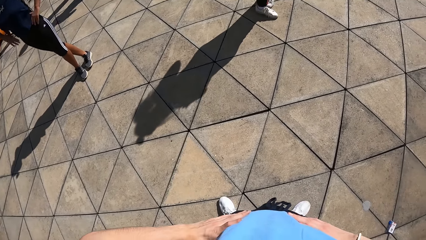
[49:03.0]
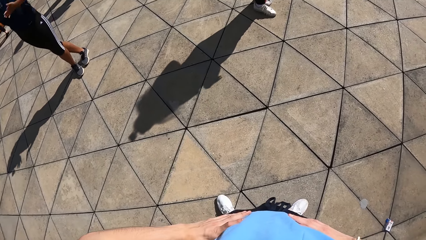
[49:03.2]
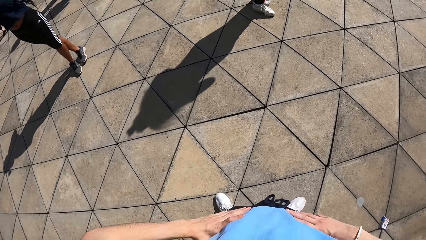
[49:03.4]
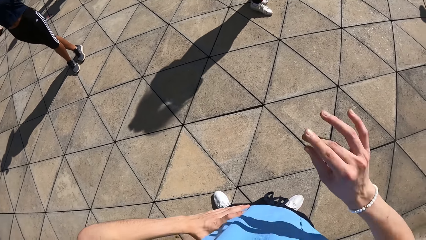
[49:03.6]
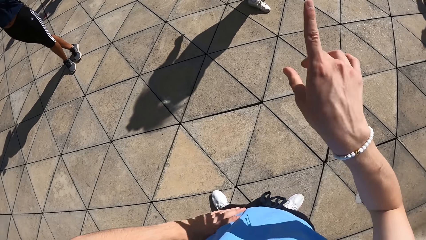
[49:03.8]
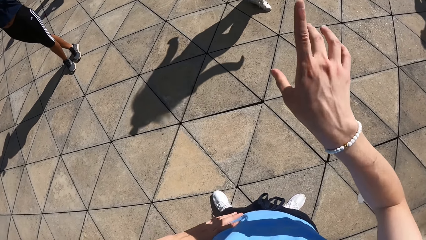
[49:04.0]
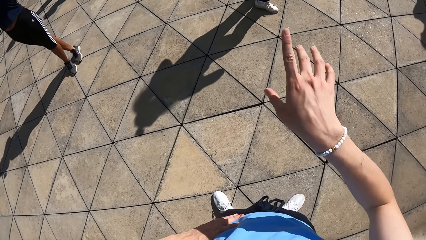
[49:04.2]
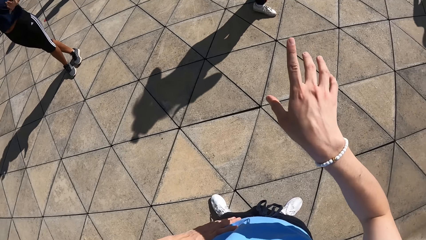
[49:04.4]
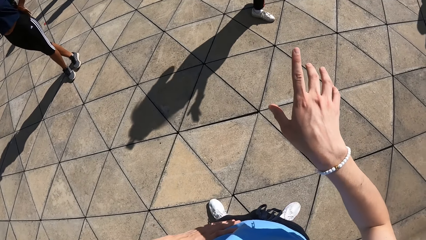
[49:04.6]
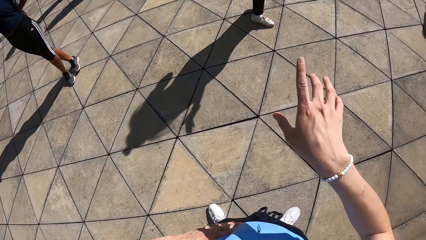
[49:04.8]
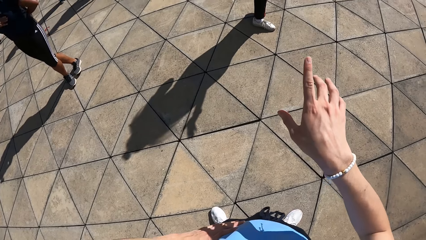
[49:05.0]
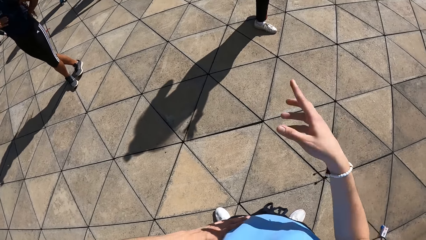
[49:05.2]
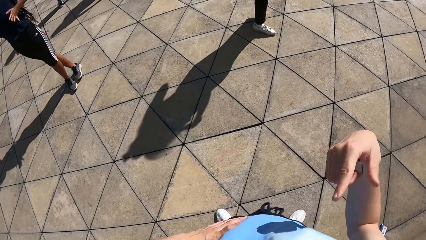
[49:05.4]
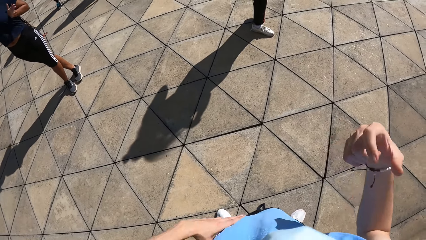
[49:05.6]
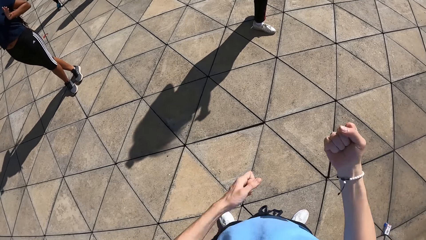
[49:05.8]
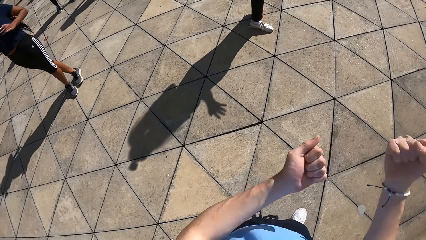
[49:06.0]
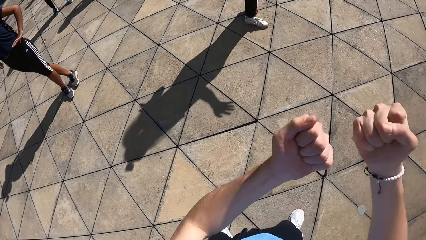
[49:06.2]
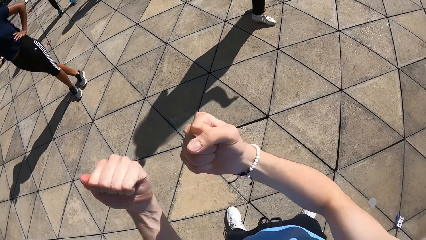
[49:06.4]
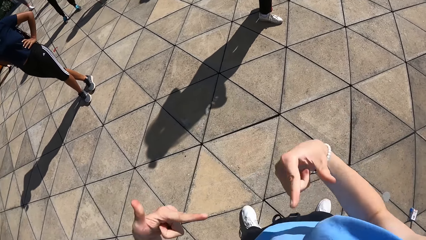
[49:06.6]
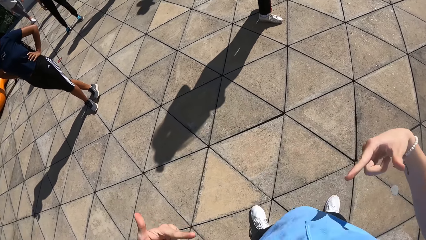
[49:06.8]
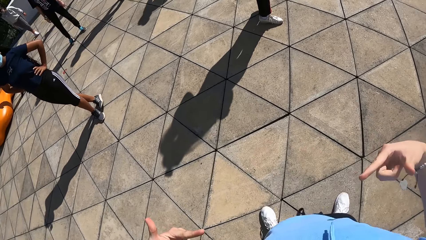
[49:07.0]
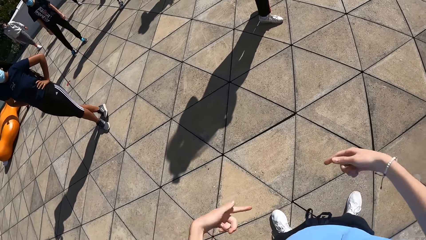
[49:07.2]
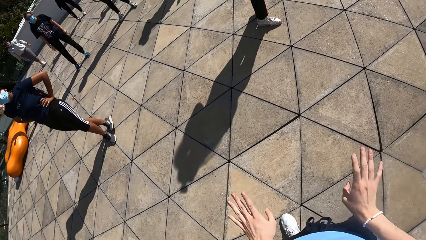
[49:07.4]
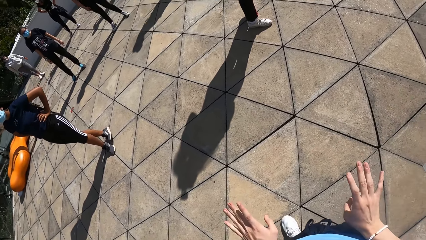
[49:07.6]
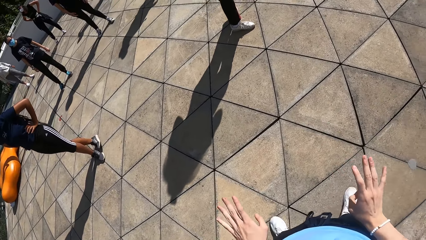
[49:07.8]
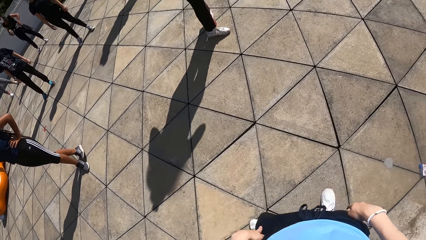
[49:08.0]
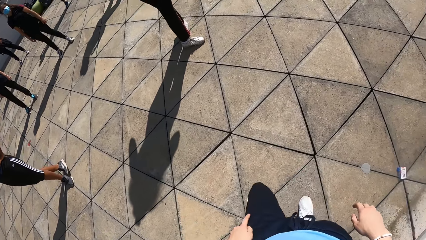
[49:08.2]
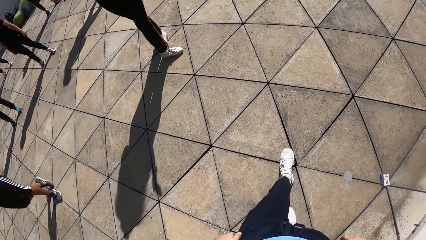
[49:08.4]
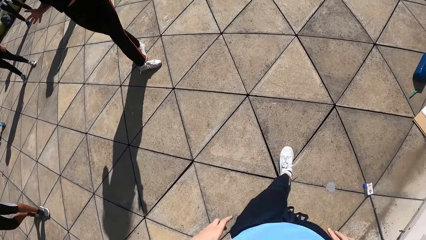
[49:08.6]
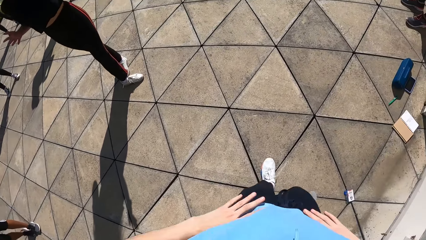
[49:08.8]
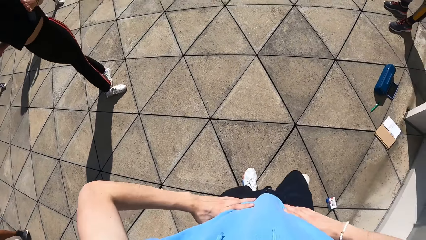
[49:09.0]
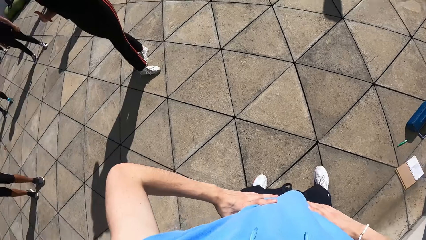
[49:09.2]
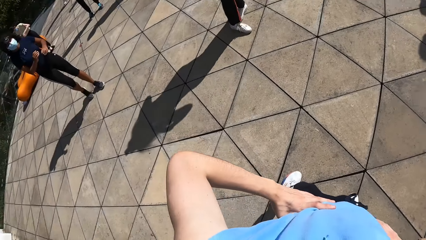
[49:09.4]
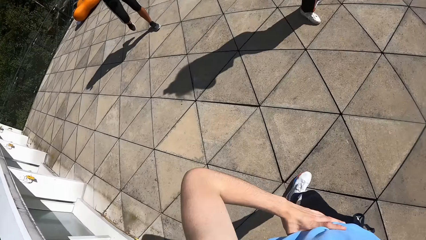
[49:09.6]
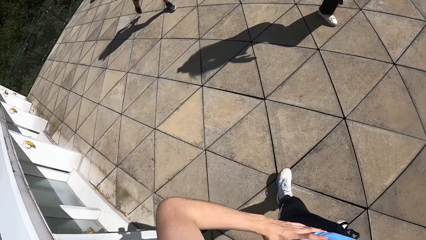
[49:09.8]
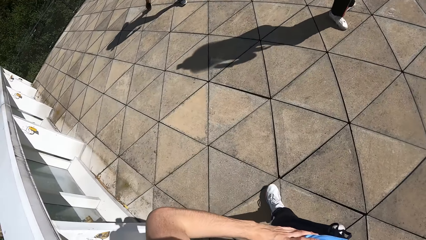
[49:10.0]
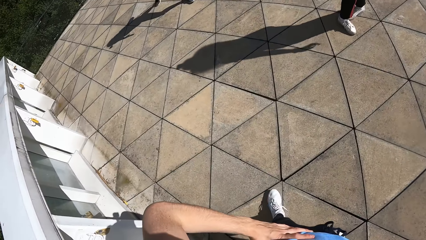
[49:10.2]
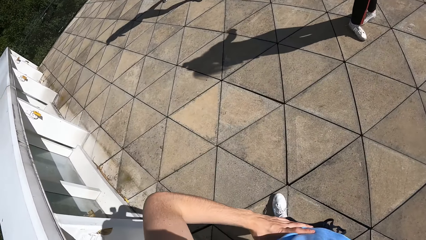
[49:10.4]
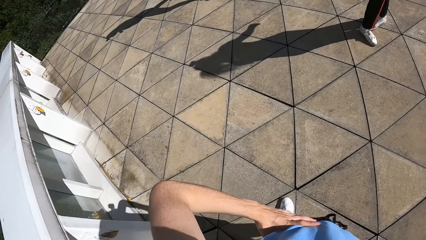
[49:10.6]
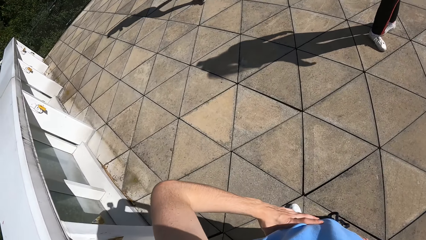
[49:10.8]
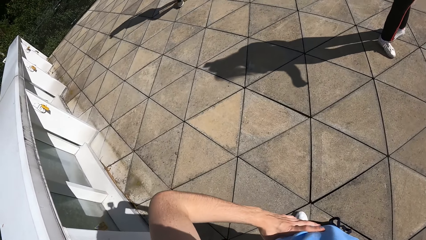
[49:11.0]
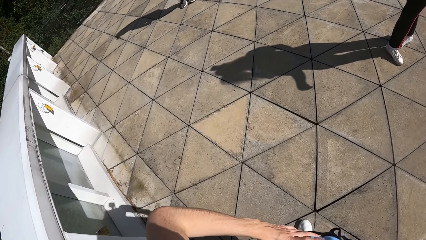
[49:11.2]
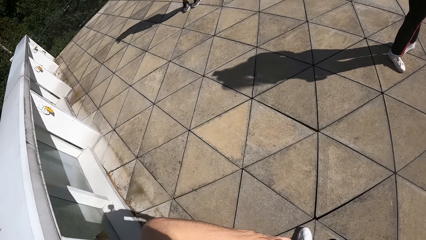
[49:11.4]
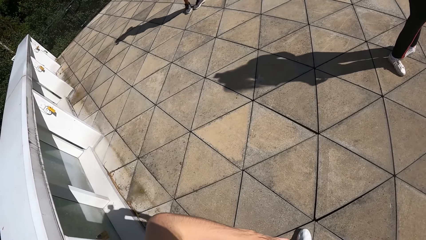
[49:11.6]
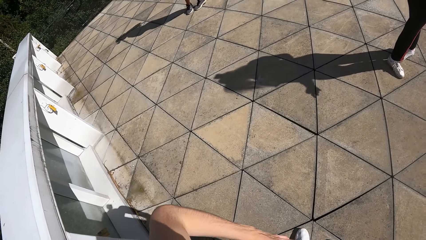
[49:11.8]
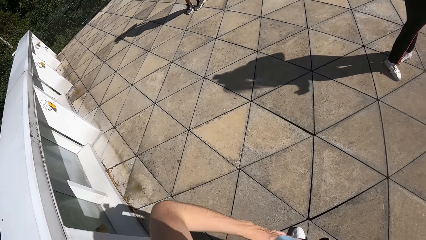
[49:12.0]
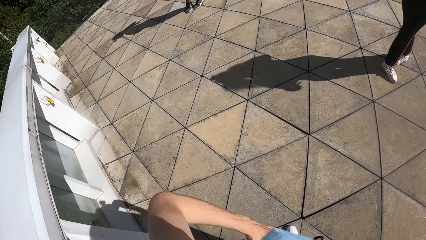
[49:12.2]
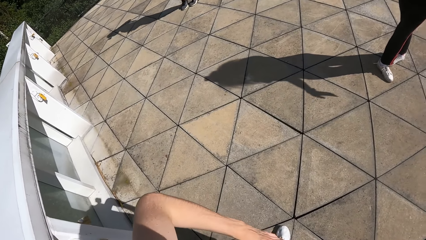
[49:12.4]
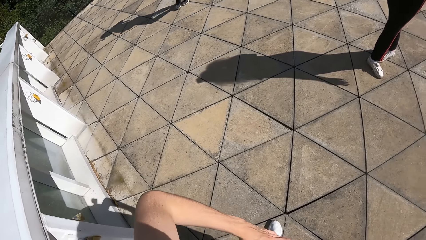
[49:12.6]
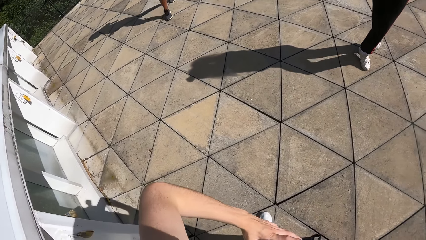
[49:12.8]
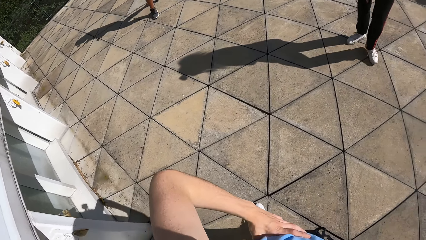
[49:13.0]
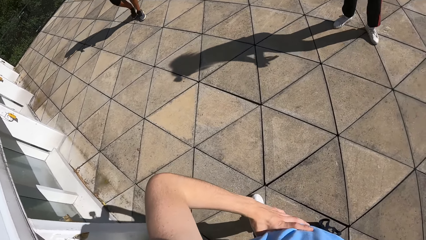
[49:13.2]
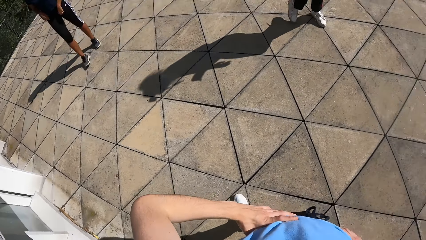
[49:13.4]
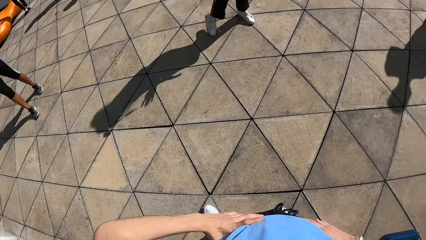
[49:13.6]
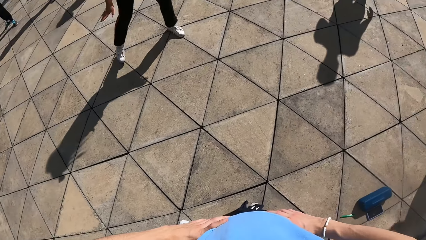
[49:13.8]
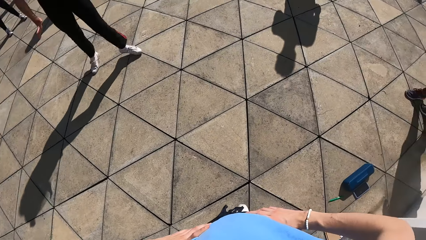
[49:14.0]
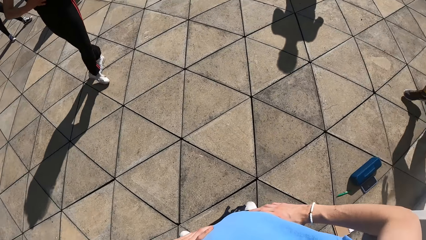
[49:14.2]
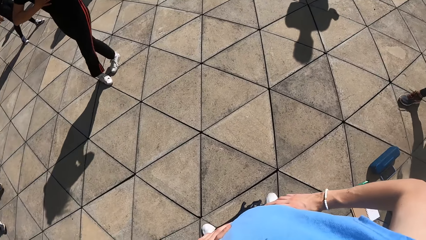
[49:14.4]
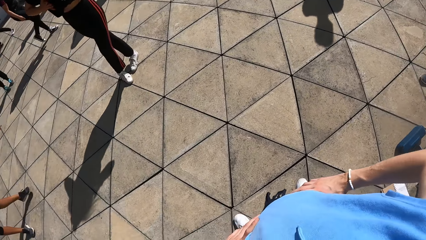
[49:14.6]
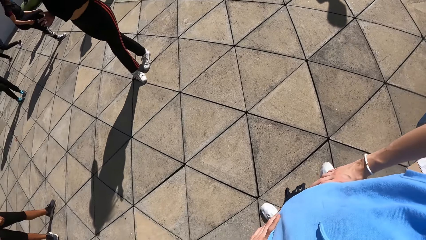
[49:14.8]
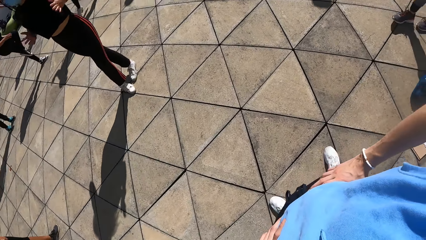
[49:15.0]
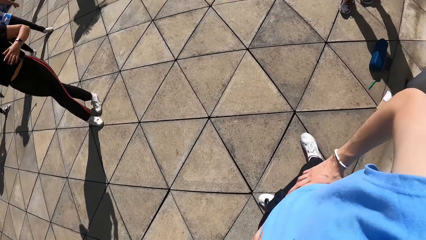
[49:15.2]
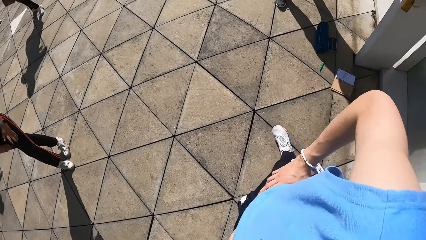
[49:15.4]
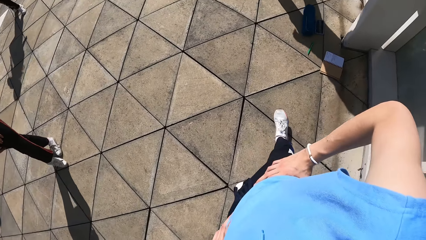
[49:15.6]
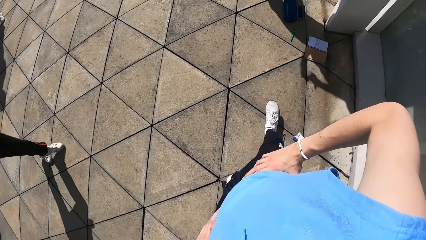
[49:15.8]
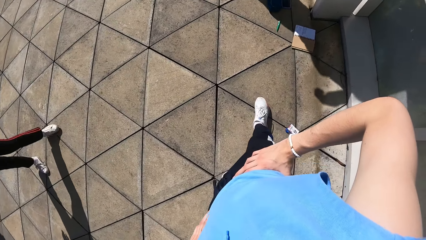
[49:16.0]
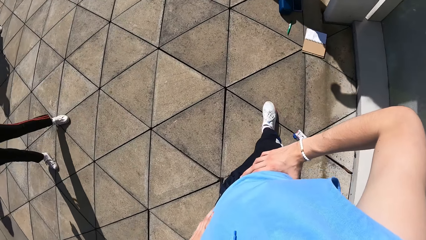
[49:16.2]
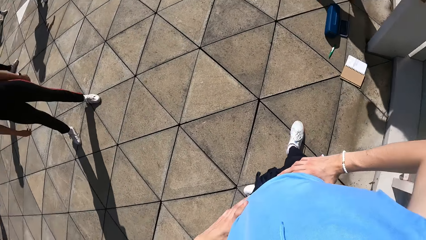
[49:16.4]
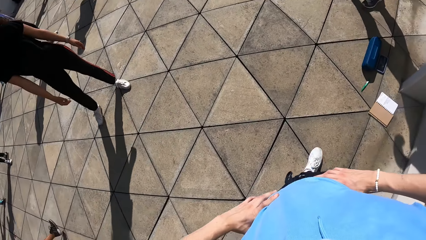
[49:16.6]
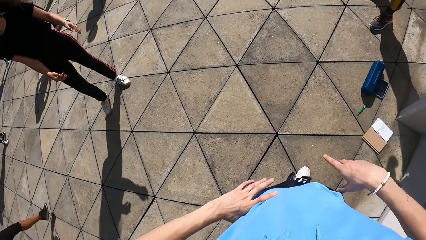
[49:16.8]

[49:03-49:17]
The camera wearer drops both hands. He places both hands on his waist. He holds the waist. He removes his right hand from his waist. He points a finger. He removes his left hand from his waist. He folds the fingers. He gesticulates with both hands. He swings the hands. He points fingers down. He looks at the fingers. He walks around. He places both hands on his waist. He holds the waist with the hands. He looks around.

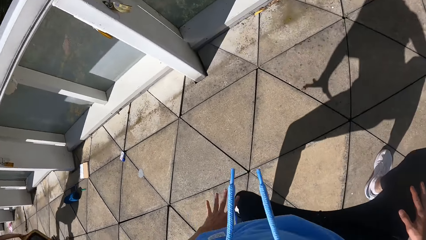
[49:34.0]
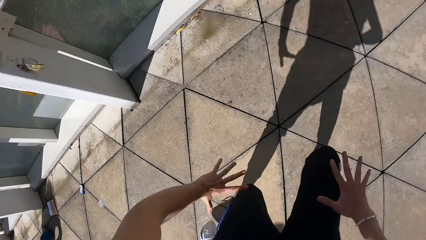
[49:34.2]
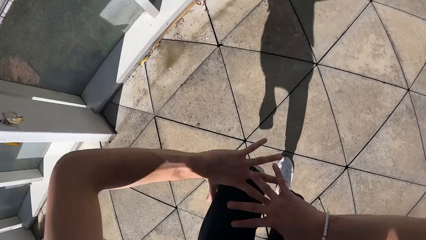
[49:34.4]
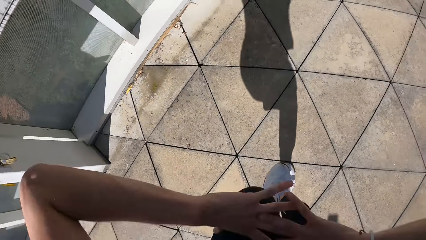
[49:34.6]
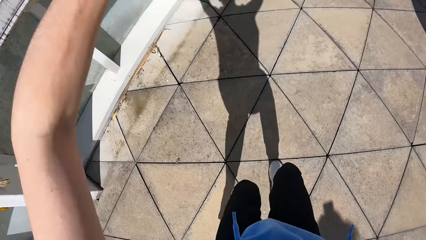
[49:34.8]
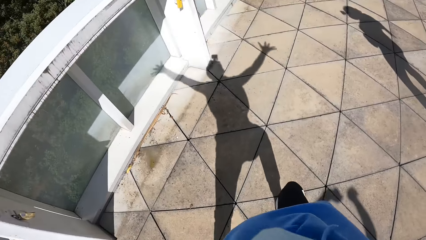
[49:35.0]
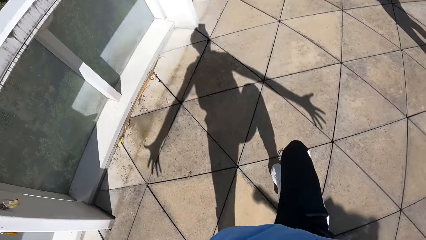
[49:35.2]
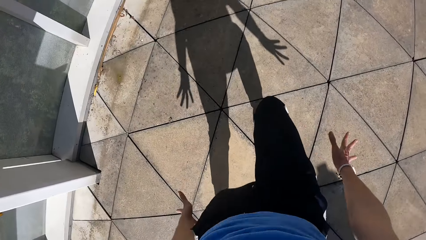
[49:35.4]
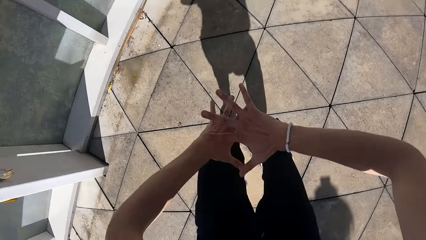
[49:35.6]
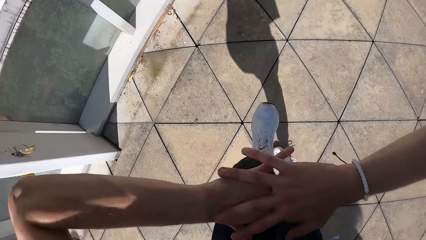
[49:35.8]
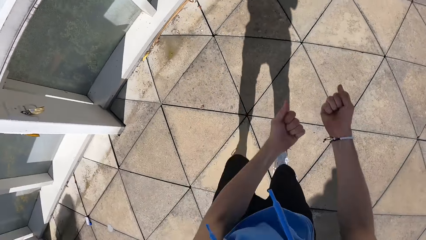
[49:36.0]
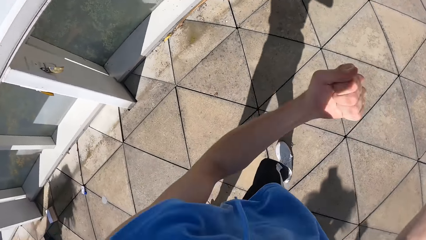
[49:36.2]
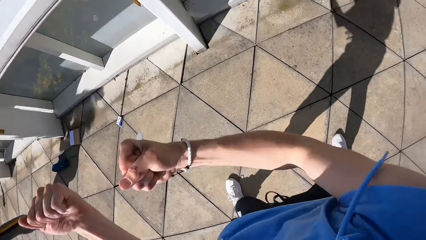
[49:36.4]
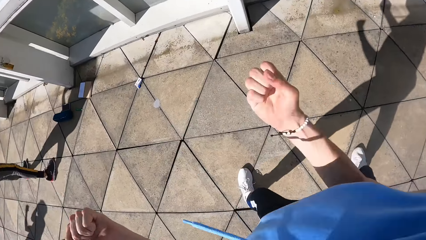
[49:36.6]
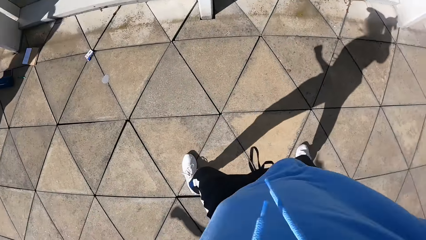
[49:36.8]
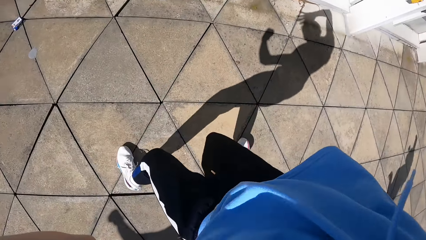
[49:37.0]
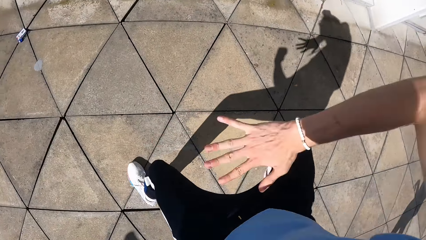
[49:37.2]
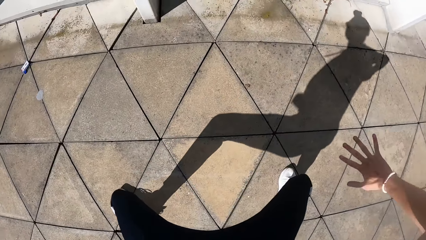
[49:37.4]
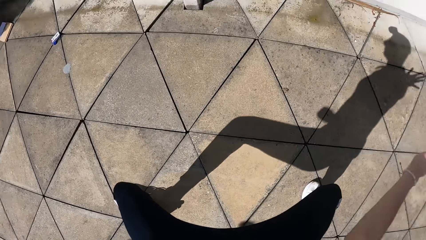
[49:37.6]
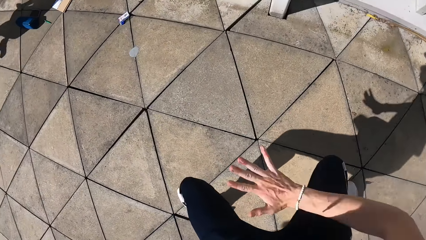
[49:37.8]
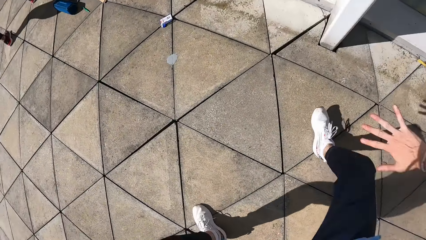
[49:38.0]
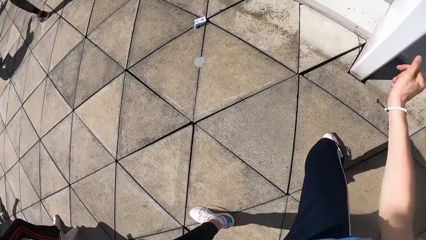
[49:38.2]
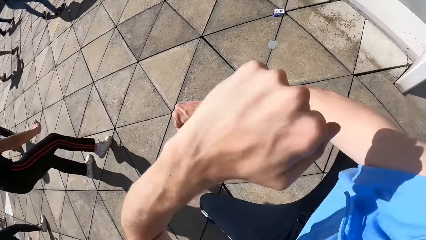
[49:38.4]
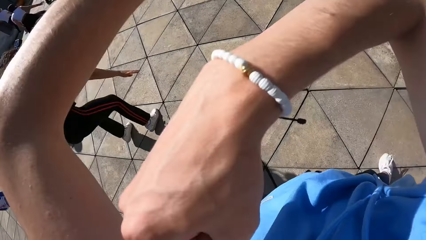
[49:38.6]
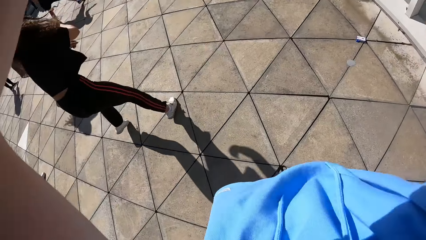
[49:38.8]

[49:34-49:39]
The camera wearer joins hands together. They lift the right leg and swing the hands.
